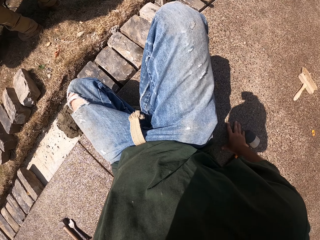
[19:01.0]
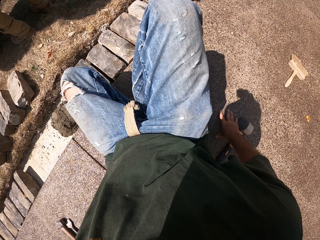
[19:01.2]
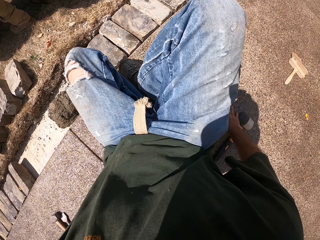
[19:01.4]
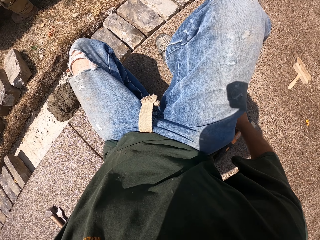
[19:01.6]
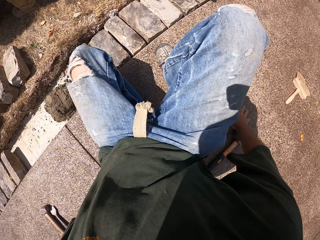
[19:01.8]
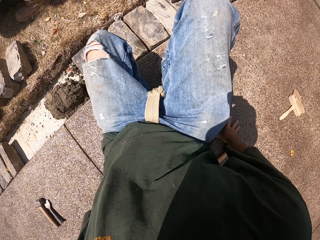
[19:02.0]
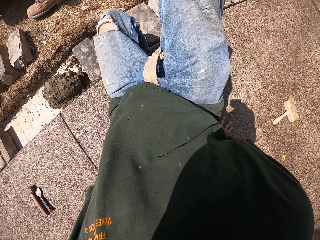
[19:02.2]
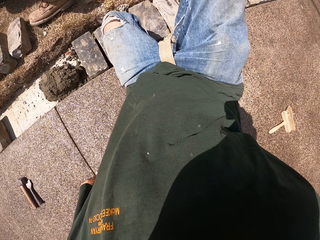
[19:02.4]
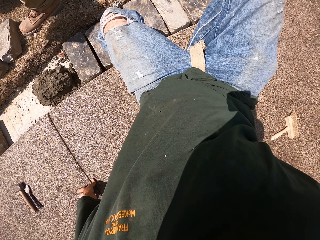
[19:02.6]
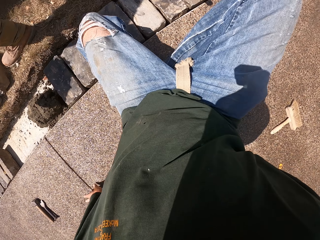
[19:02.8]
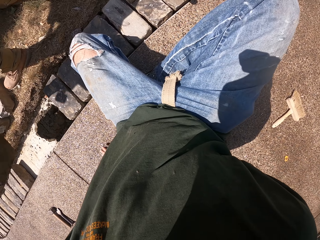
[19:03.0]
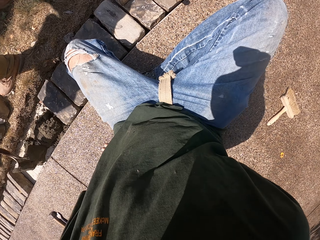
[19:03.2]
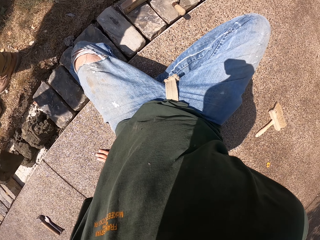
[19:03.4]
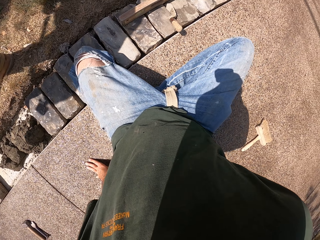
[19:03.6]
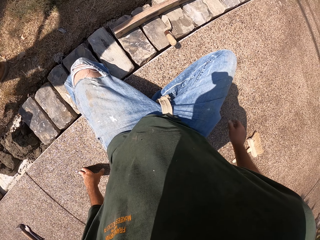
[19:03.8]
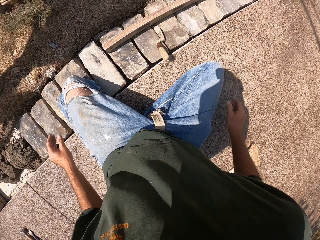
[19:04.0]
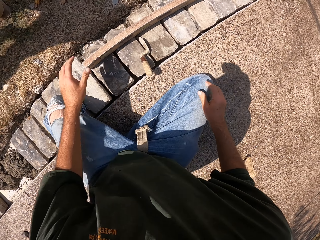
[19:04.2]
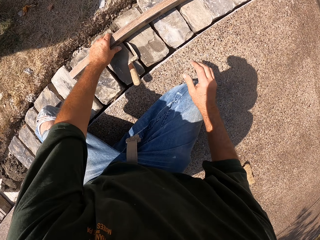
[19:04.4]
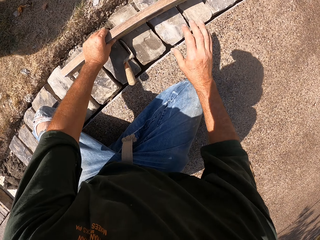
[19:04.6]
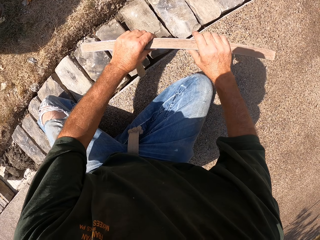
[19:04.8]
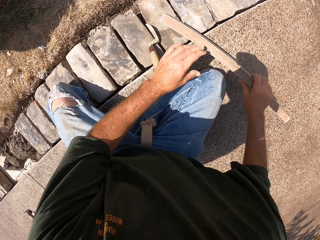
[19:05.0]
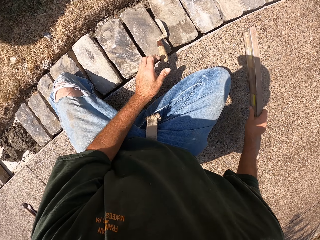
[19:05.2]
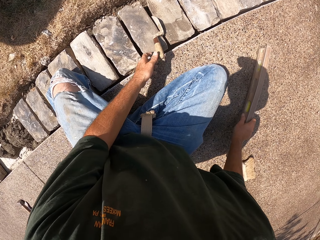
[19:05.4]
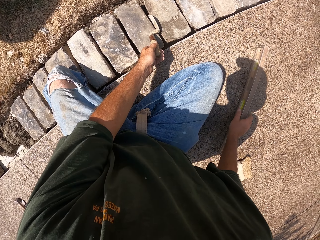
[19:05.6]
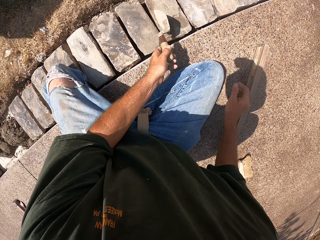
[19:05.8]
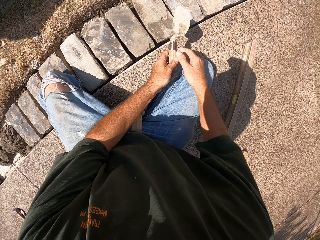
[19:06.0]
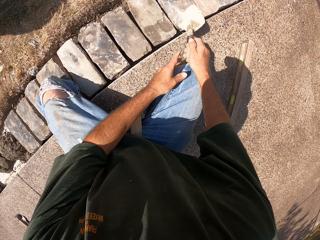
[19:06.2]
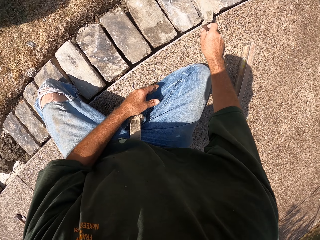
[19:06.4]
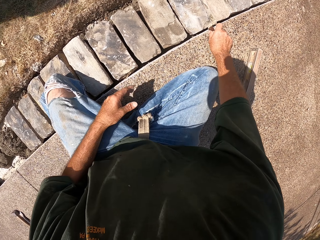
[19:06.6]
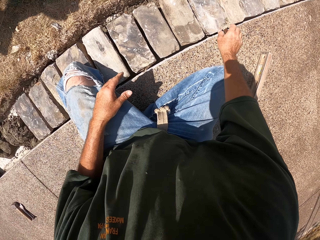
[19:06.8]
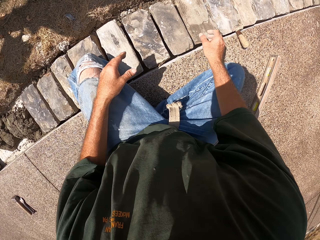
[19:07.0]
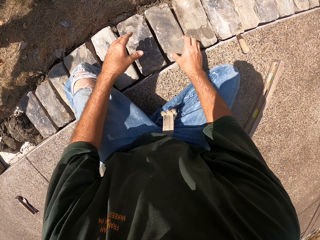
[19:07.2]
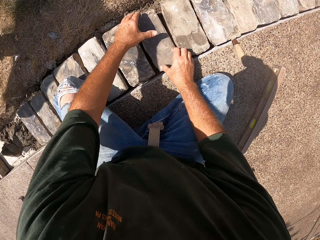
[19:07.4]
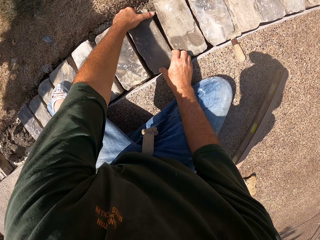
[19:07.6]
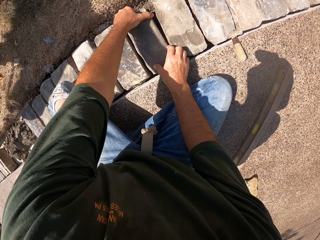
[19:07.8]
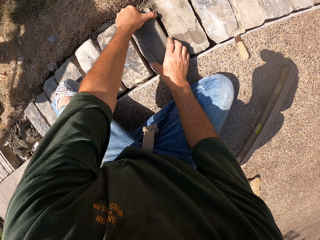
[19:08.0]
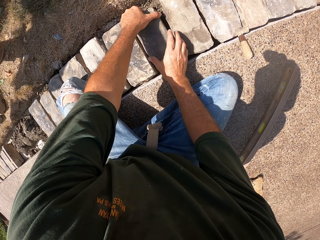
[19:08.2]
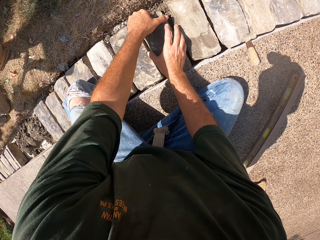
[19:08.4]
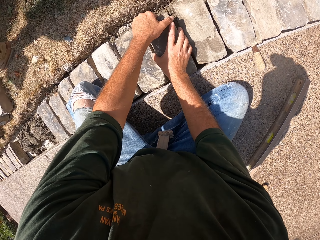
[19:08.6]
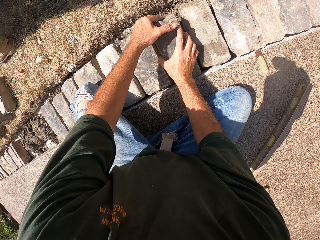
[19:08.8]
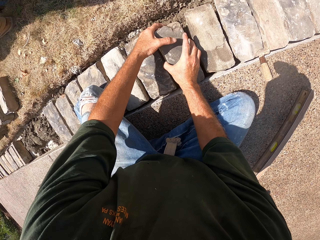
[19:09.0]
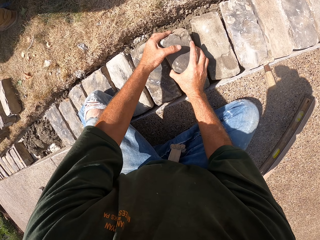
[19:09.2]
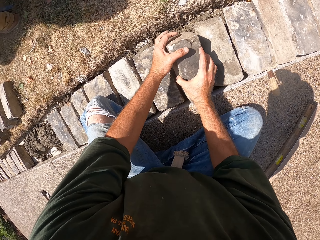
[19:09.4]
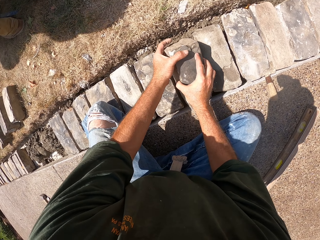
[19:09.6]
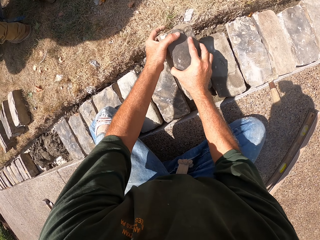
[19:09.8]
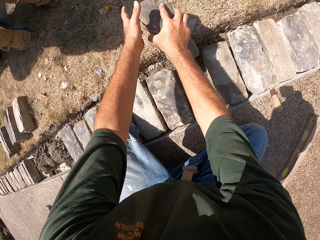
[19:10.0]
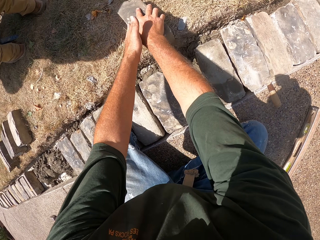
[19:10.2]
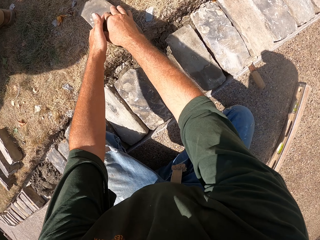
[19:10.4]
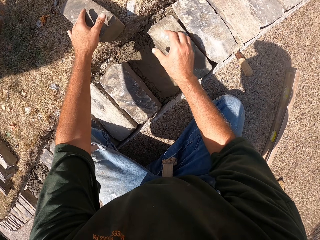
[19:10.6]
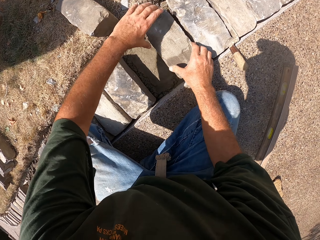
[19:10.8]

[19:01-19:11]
The camera wearer picks up a spirit level. They drop the spirit level. They pick up a masonry trowel. They drop the masonry trowel. They remove stones from the furrow.

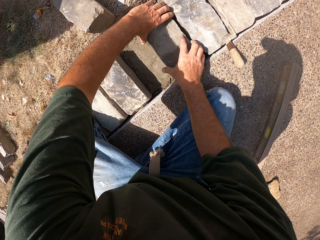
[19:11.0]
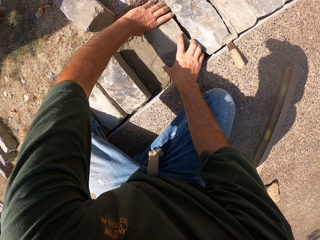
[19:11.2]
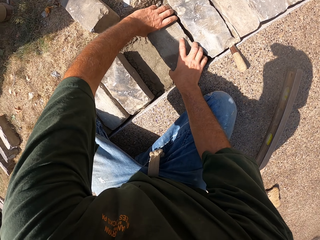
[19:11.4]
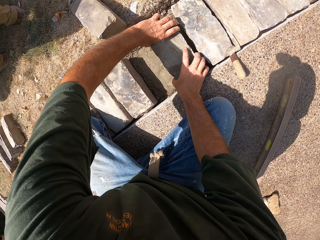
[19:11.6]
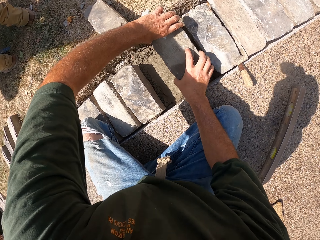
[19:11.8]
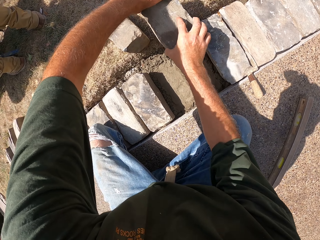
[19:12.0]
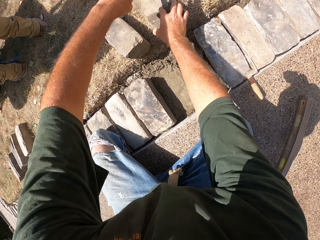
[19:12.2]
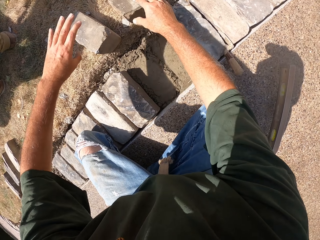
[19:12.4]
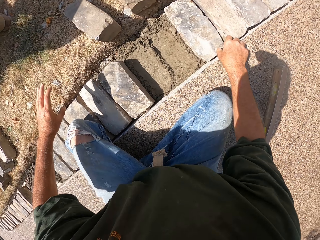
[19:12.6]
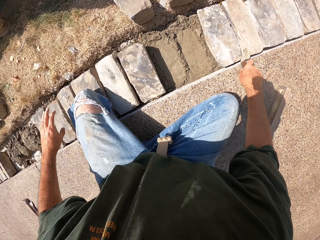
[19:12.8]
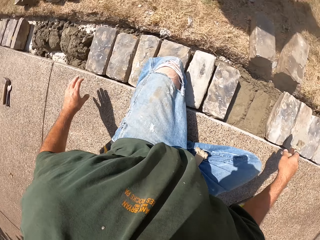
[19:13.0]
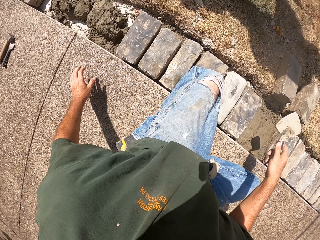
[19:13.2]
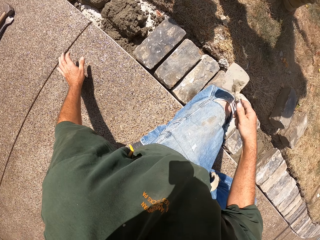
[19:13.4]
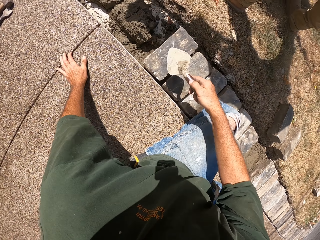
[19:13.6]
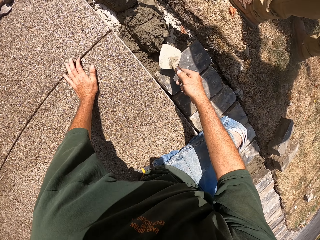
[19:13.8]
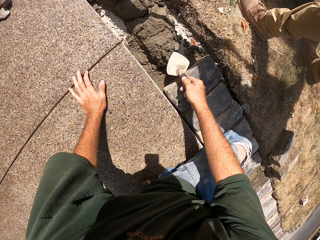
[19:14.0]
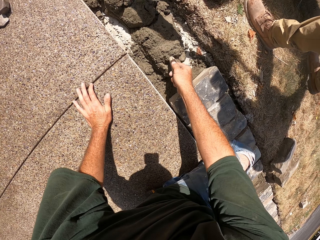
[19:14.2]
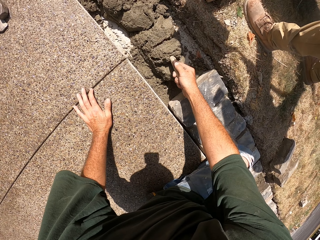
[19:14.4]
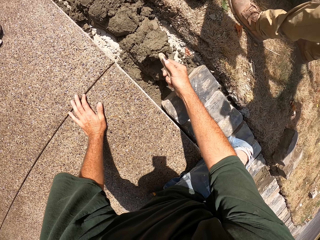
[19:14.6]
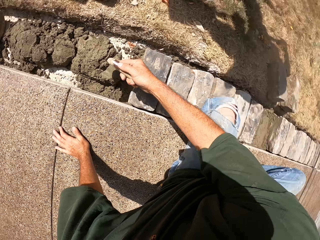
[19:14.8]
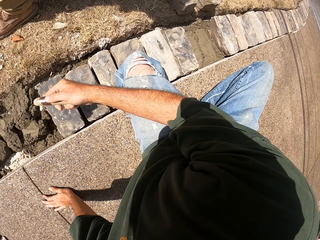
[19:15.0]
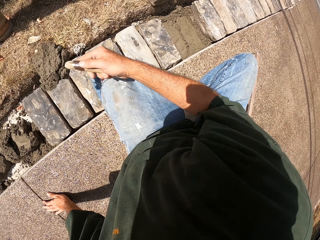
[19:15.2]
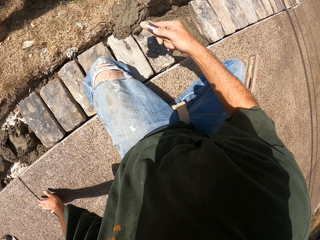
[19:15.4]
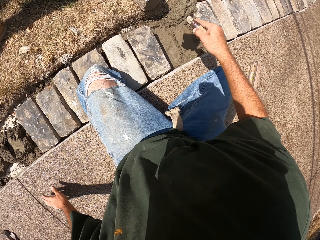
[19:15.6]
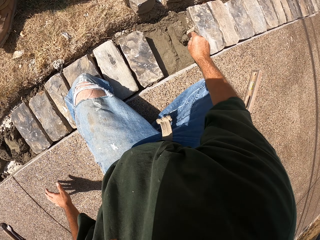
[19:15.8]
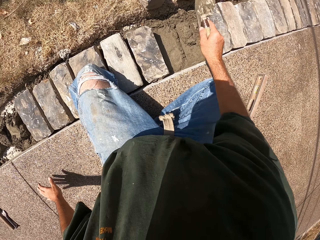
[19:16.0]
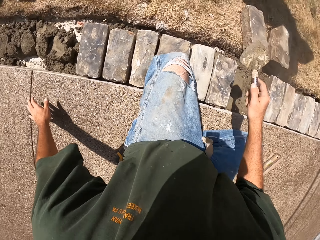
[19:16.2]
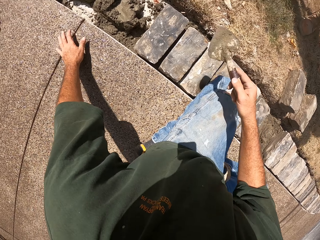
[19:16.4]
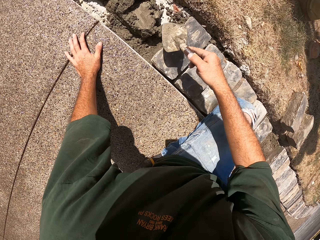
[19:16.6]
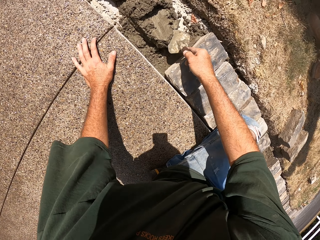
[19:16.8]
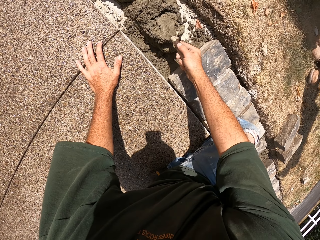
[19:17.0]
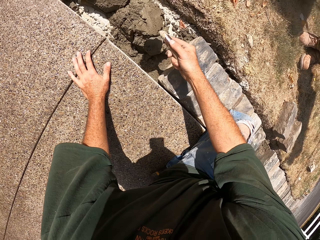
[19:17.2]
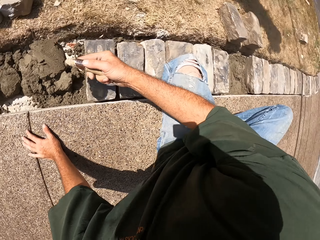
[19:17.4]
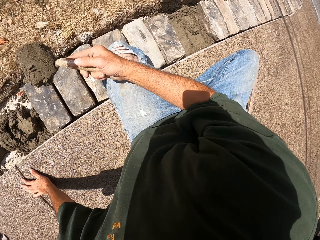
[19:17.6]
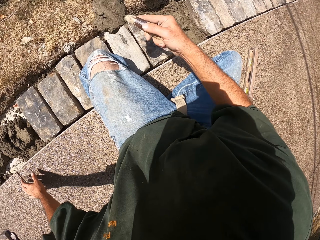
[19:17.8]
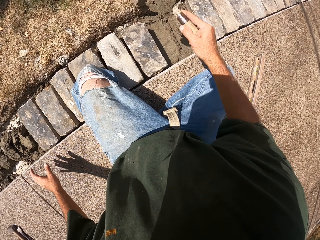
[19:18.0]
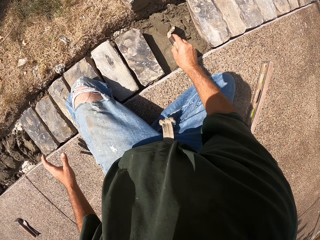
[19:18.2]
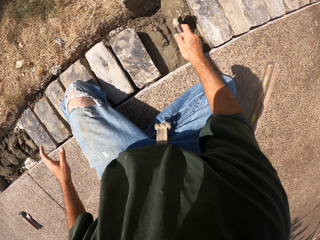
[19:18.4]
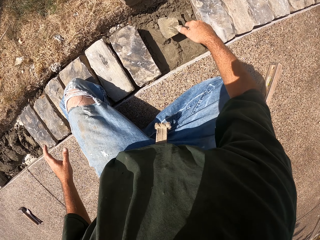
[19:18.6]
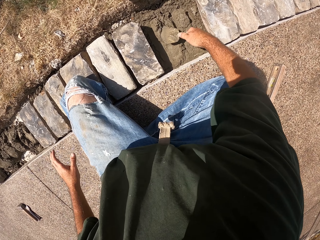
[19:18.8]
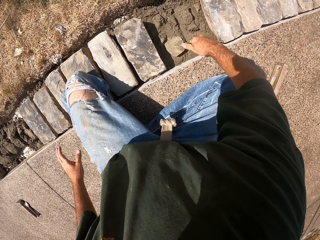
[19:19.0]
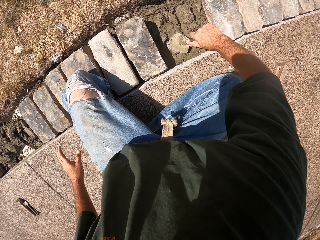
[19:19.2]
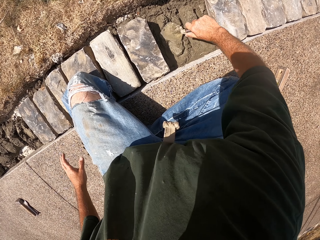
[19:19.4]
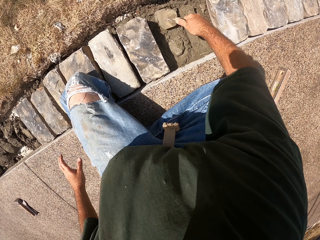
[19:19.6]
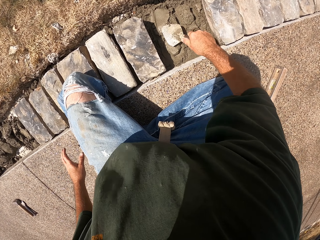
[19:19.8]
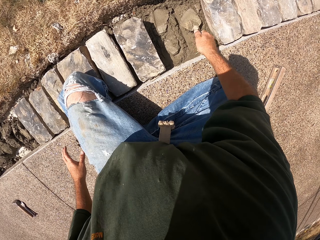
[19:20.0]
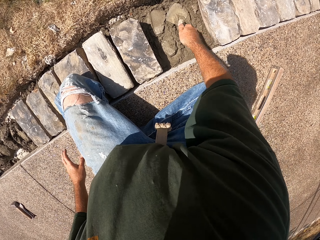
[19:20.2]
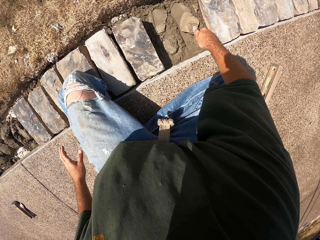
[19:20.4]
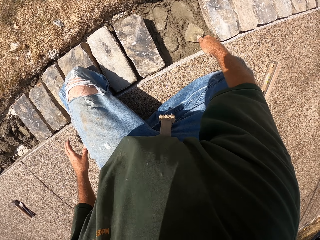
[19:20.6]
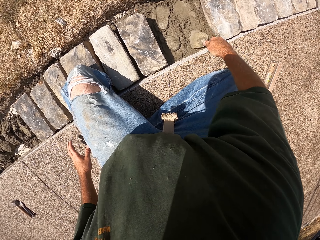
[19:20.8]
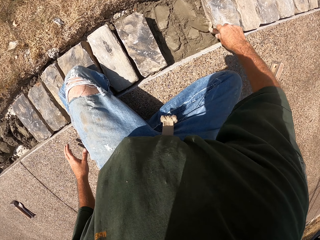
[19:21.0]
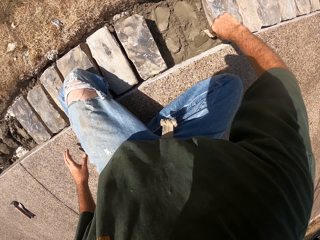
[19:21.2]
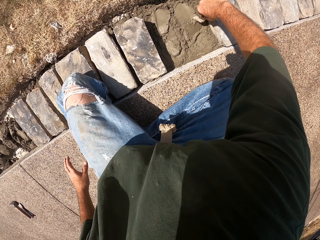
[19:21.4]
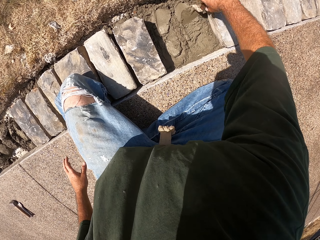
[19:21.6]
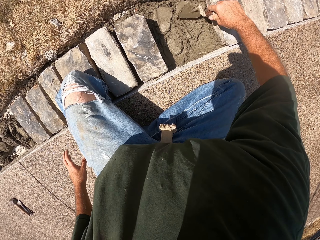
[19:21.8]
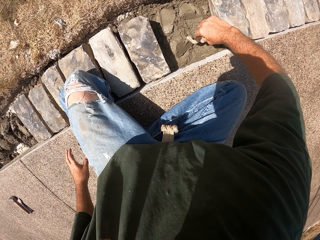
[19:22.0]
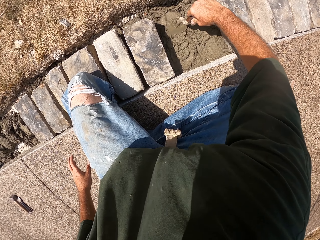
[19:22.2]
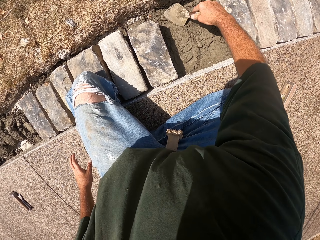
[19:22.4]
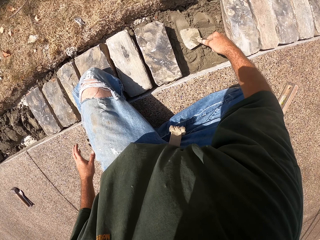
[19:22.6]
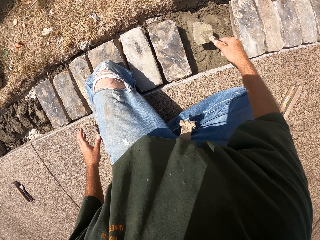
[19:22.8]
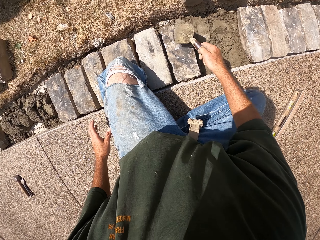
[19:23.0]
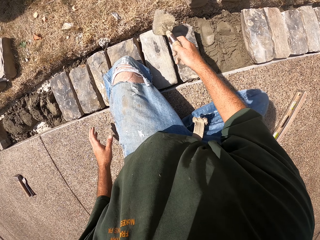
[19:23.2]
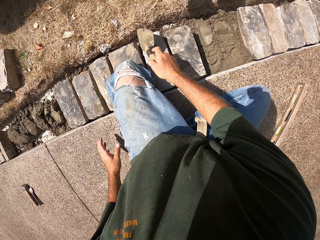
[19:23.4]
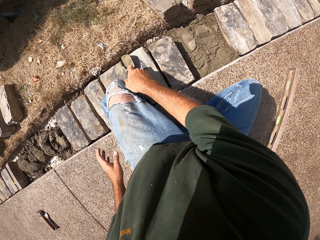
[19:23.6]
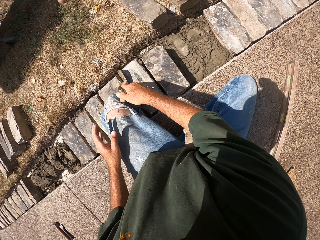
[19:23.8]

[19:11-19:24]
The camera wearer removes stones from the furrow. They pick up a masonry trowel, scoop mortar with the trowel and pour the mortar in the furrow. They scoop the mortar with the trowel and pour the mortar in the furrow. They spread the mortar with the trowel. They drop the masonry trowel.
